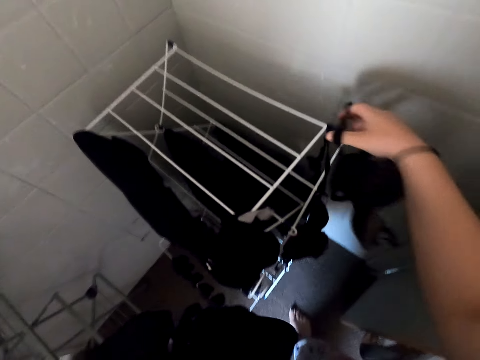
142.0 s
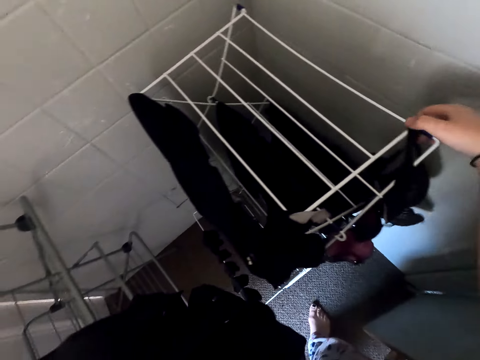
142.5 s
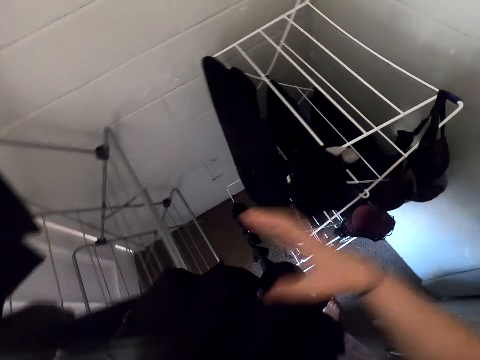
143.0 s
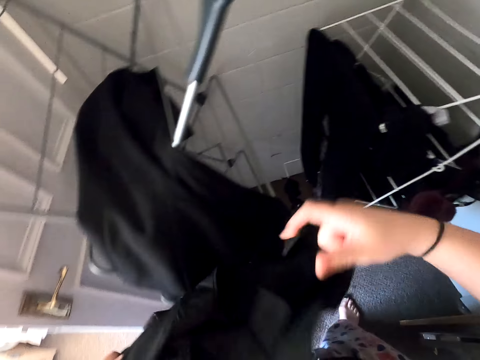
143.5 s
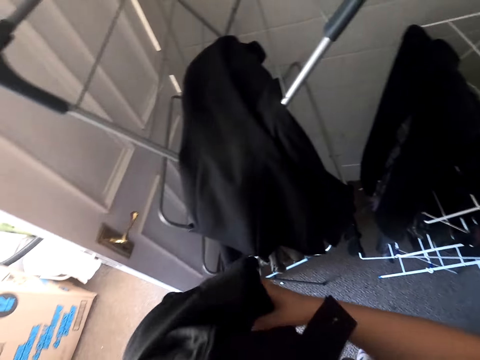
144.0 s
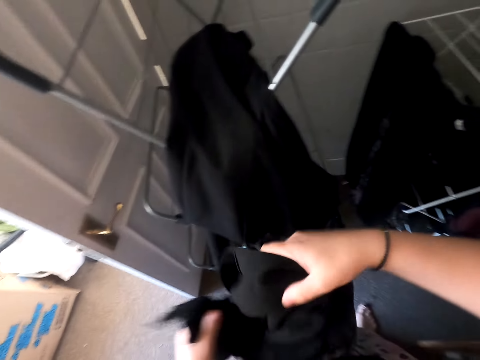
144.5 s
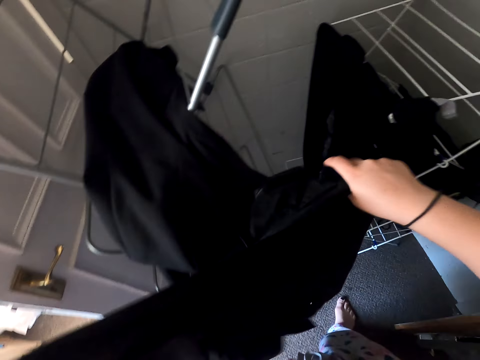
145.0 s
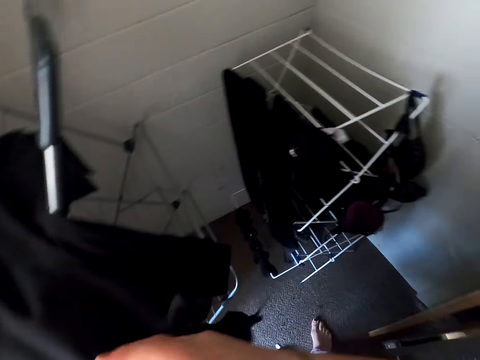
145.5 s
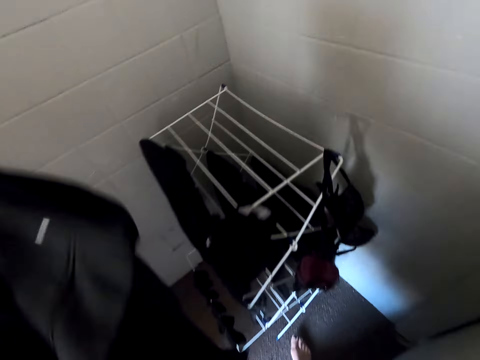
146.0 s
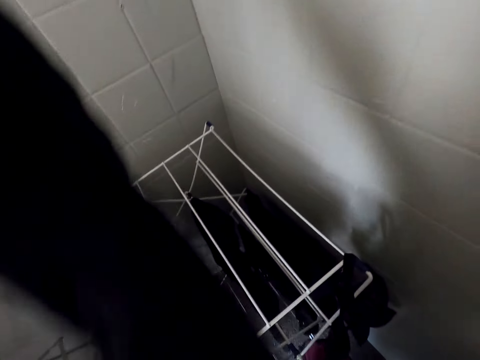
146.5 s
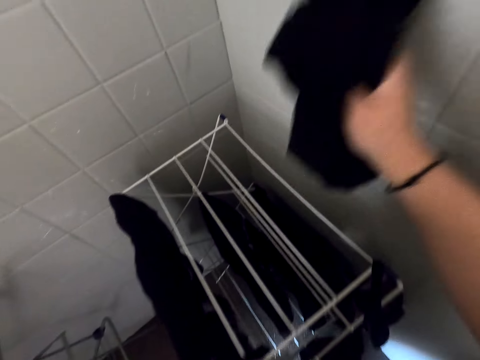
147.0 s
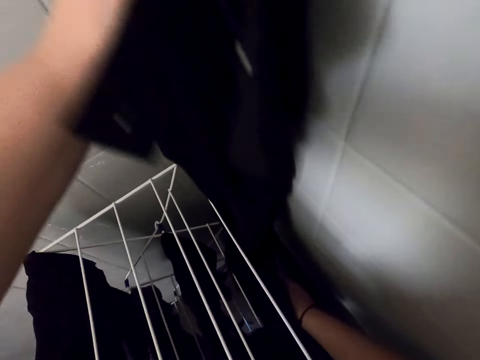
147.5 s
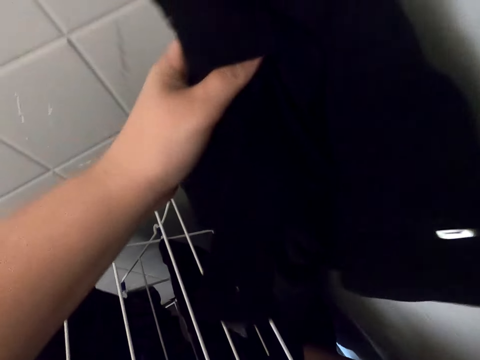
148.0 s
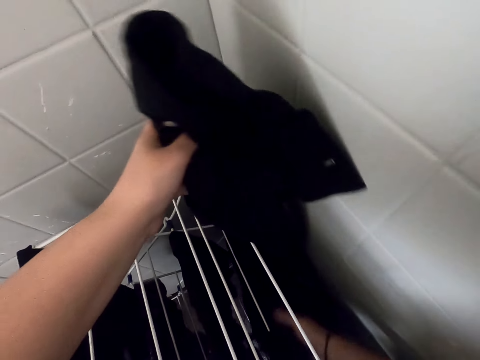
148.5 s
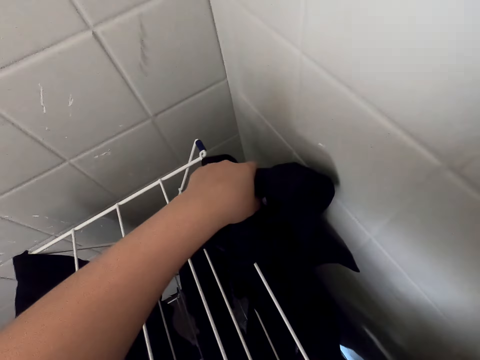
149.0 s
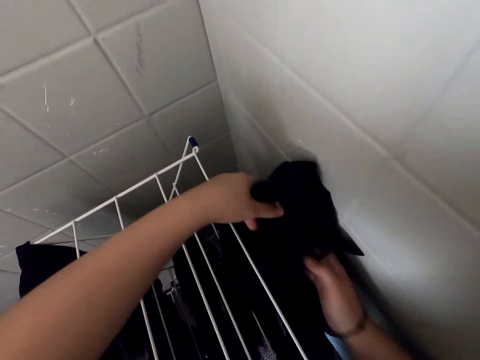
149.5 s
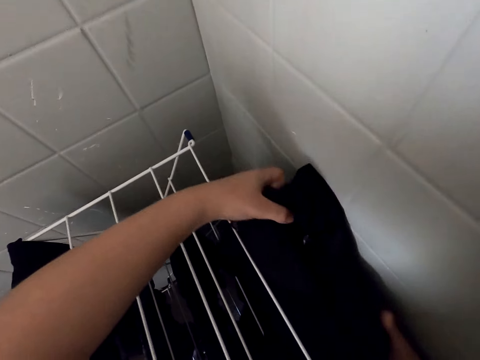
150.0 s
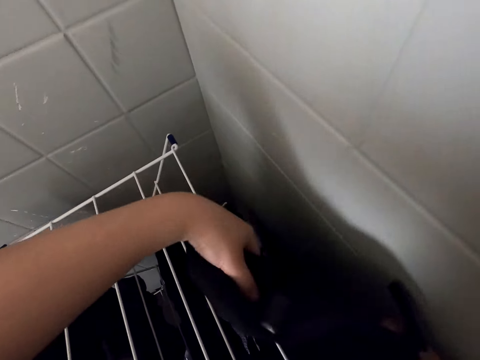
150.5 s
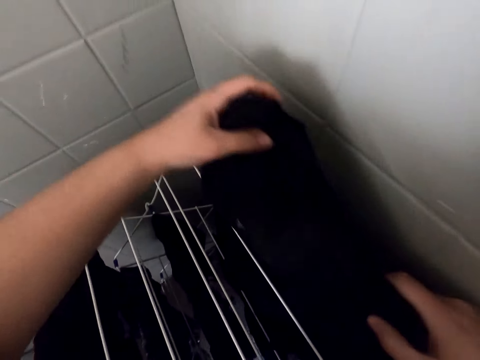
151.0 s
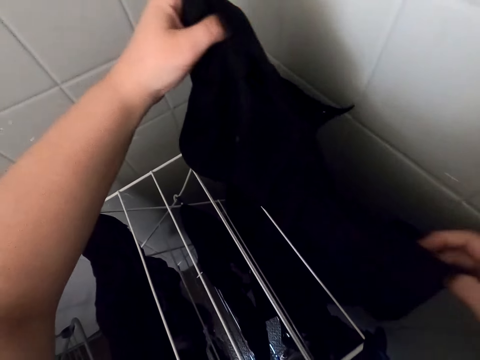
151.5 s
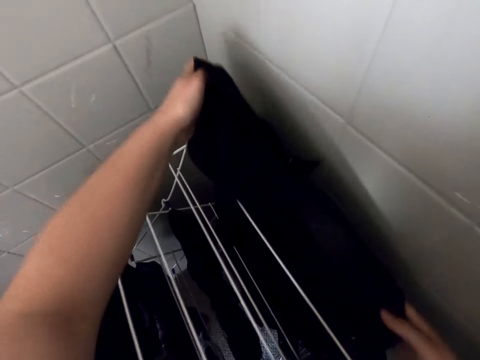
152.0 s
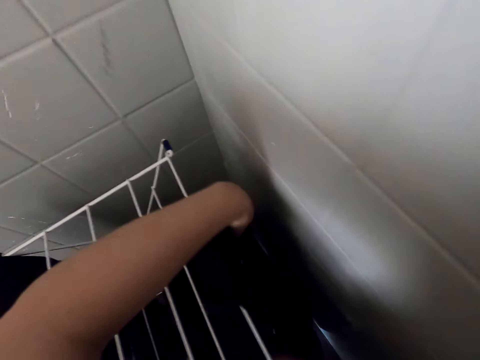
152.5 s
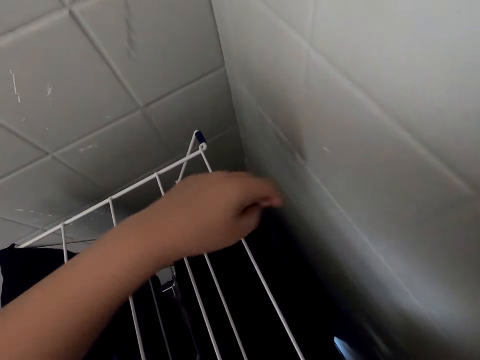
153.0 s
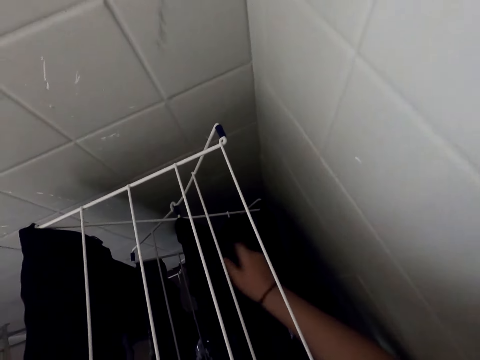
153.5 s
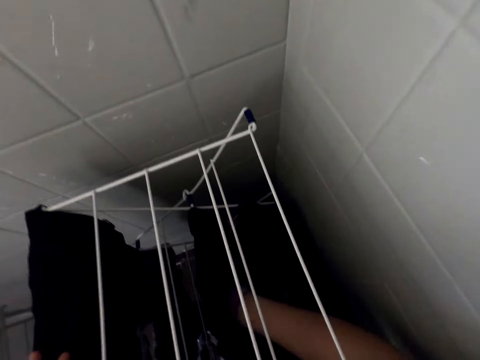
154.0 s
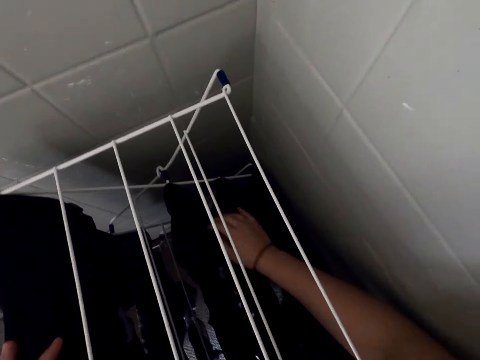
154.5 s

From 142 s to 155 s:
The camera wearer hangs the bra on the drying rack. They hang the trouser in the drying rack.

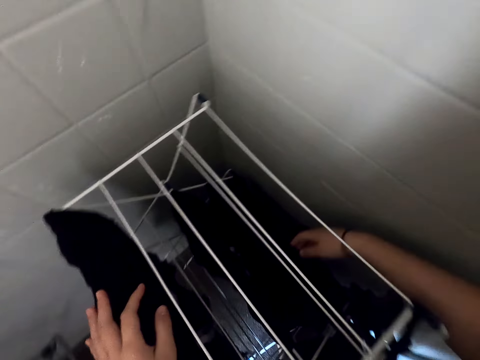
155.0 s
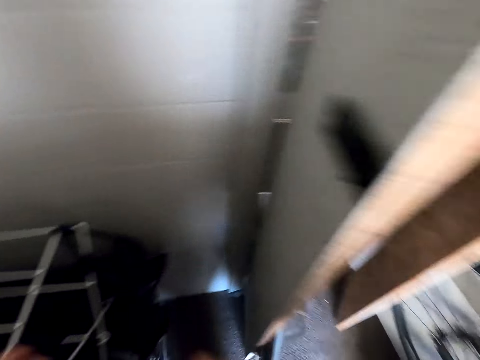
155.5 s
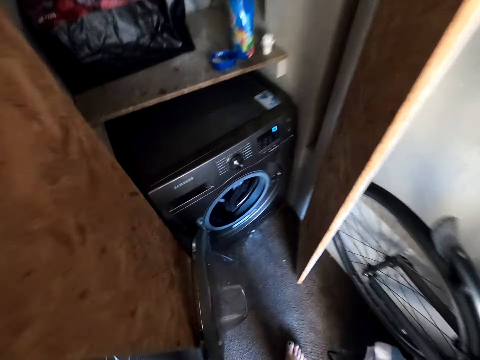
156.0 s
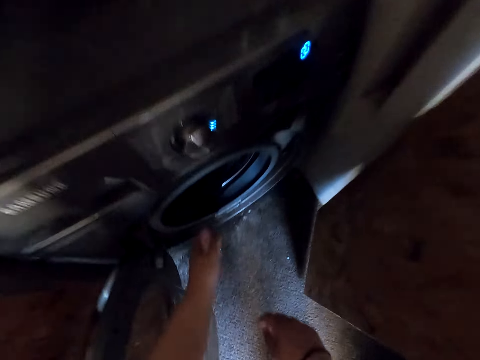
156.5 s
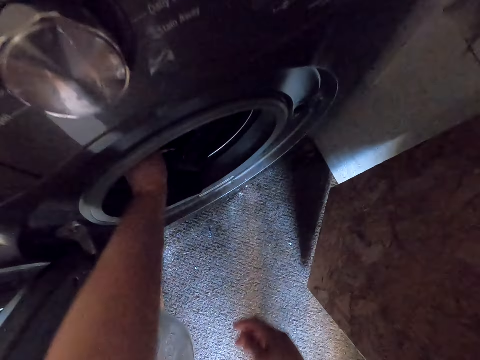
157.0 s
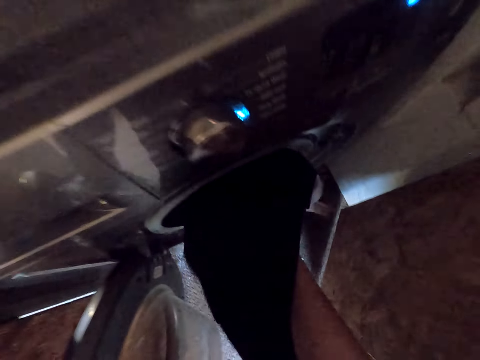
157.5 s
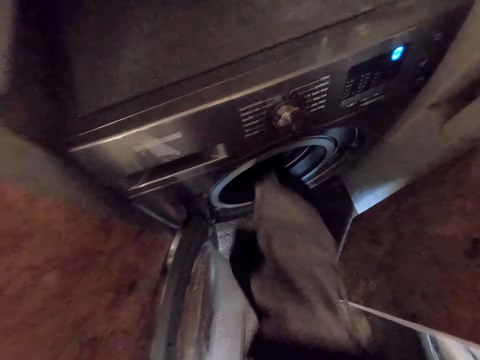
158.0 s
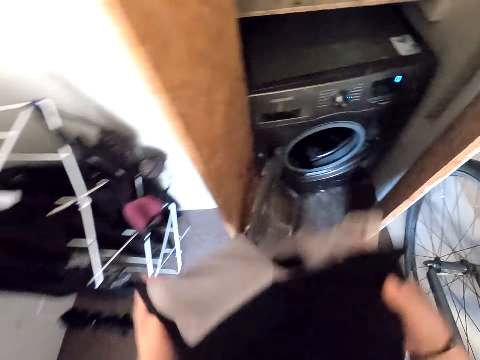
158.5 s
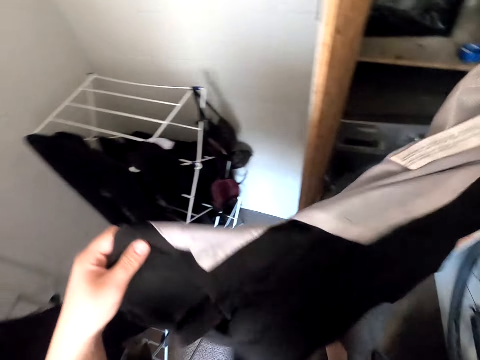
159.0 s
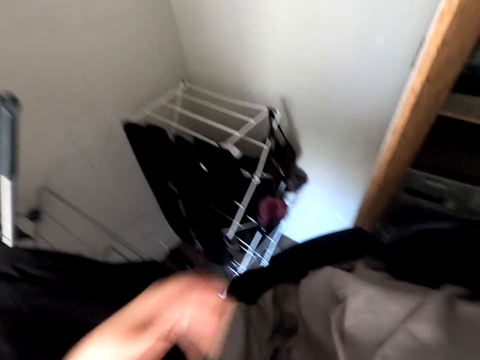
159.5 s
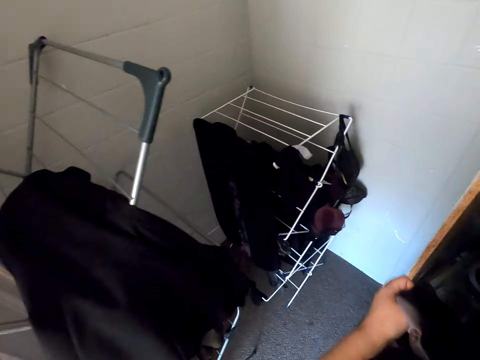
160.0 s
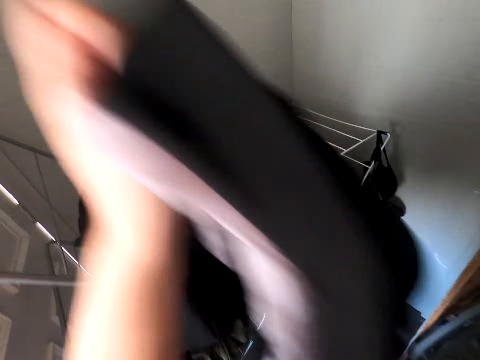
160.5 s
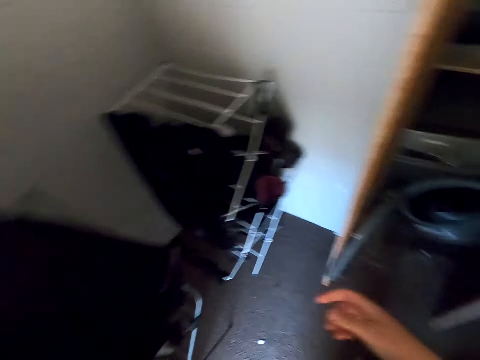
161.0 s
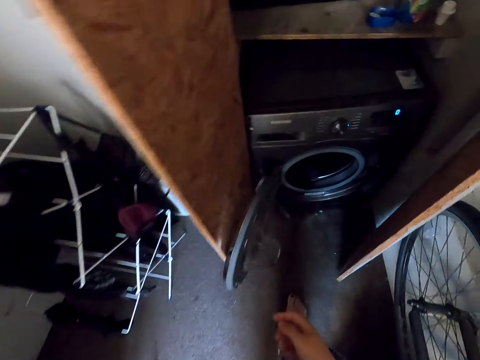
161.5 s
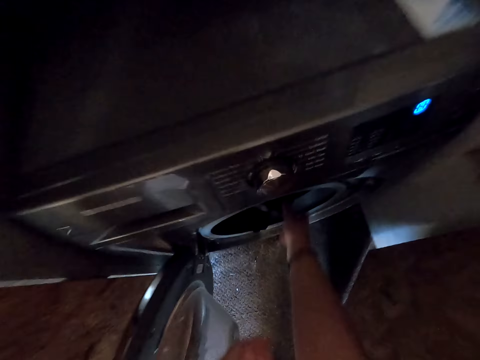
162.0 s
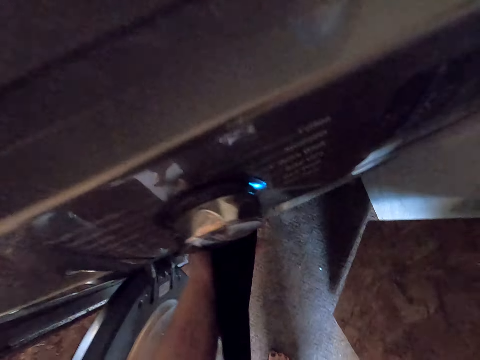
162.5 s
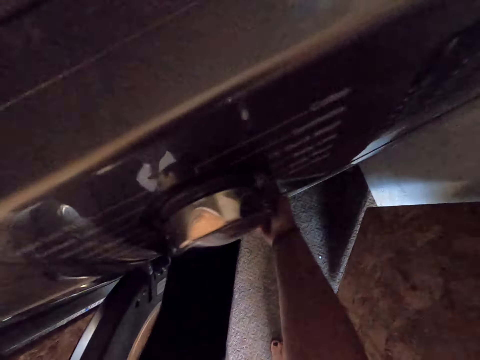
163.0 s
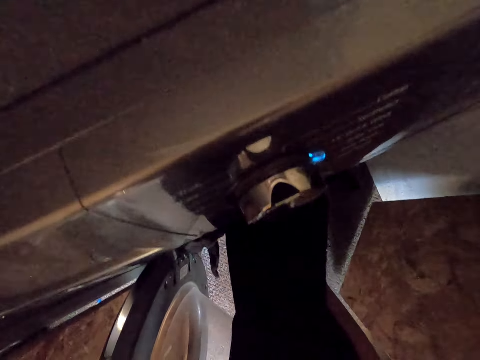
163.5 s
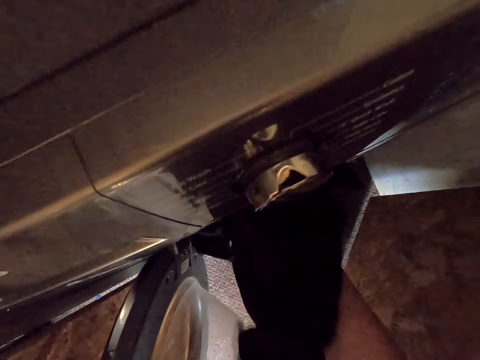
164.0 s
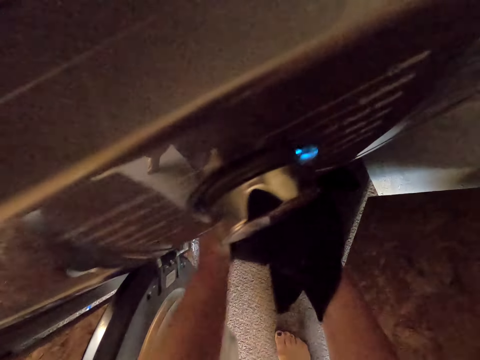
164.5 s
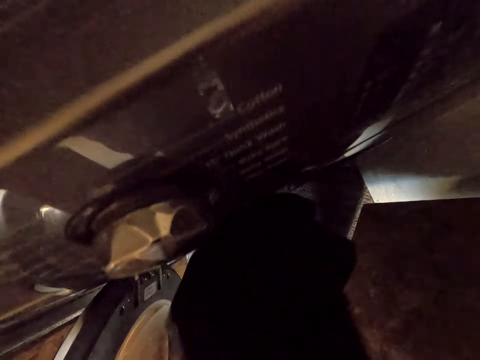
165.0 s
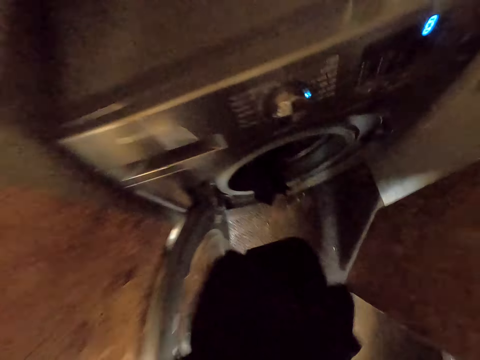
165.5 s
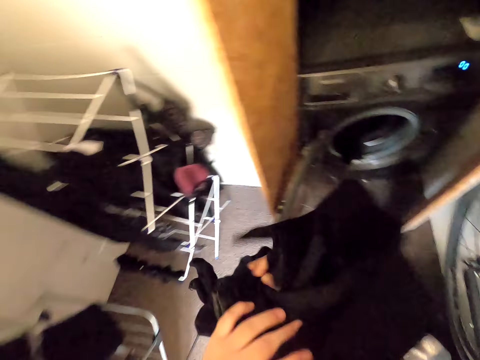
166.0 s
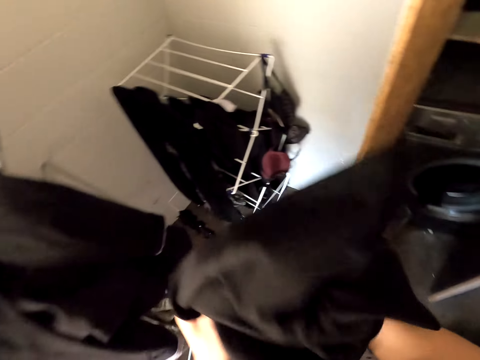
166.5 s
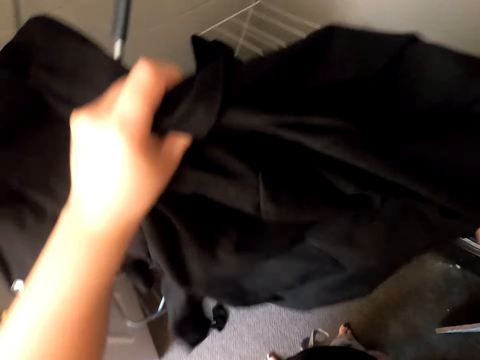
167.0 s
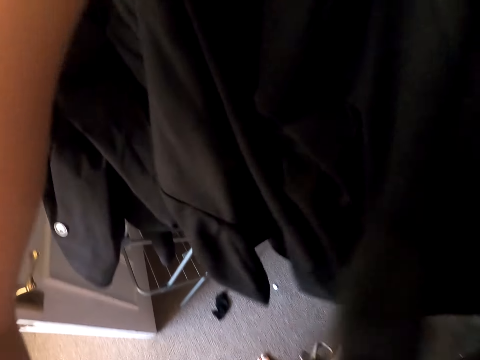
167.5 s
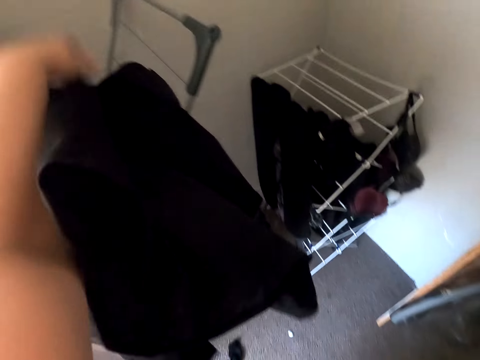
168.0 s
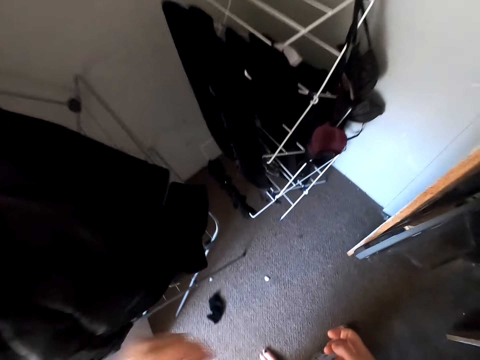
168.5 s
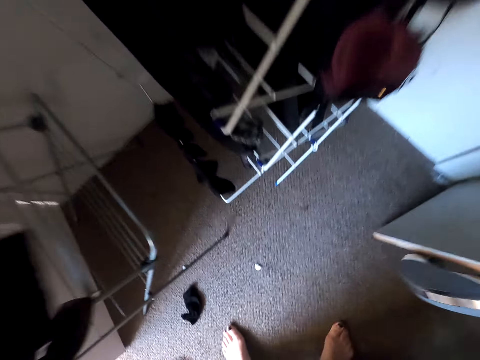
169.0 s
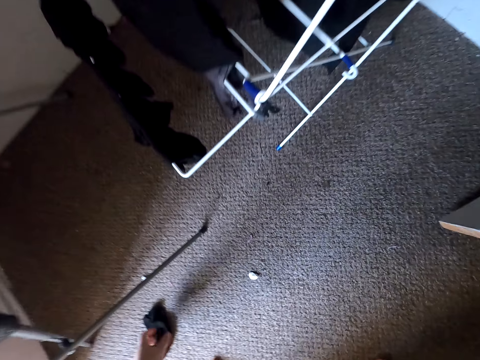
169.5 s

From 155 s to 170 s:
The camera wearer removes a coat from the washing machine. They put the coat on the drying rack. They remove a coat from the washing machine. They put the coat on the drying rack.
